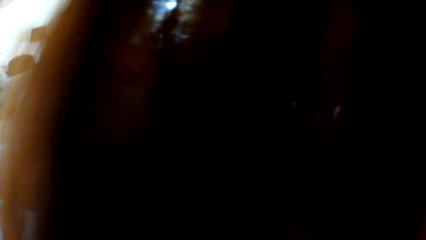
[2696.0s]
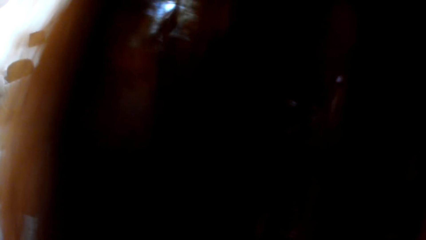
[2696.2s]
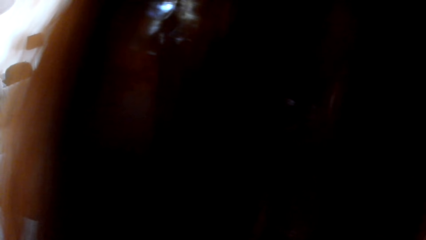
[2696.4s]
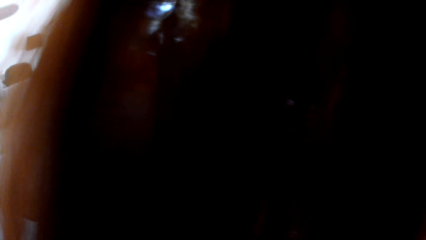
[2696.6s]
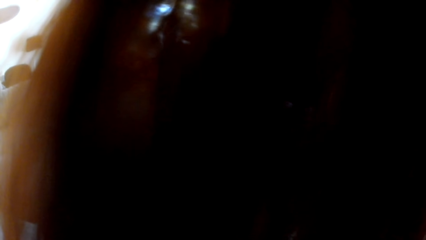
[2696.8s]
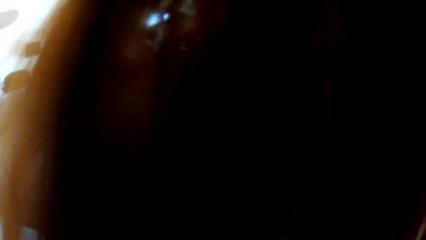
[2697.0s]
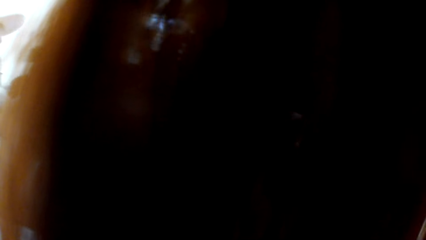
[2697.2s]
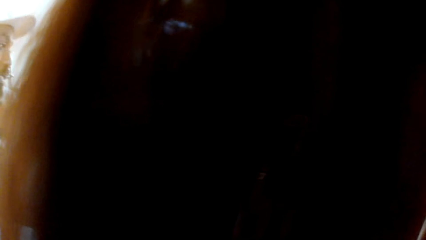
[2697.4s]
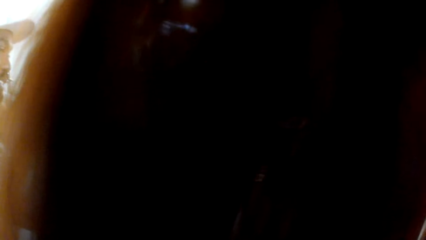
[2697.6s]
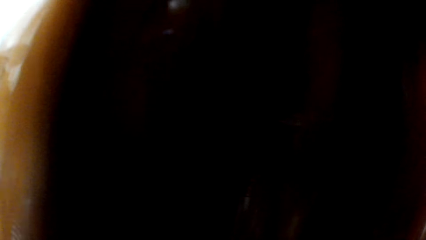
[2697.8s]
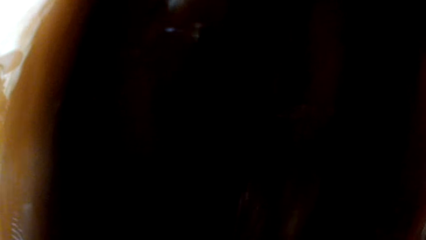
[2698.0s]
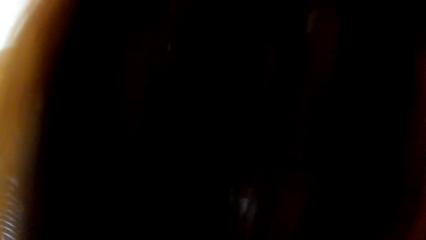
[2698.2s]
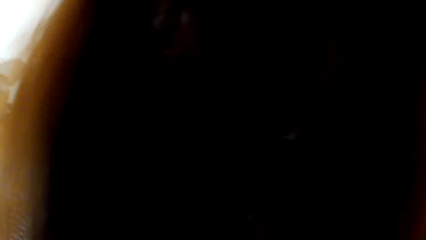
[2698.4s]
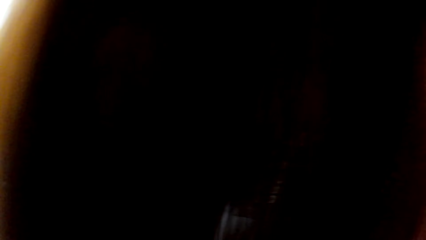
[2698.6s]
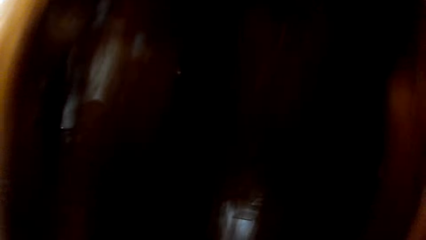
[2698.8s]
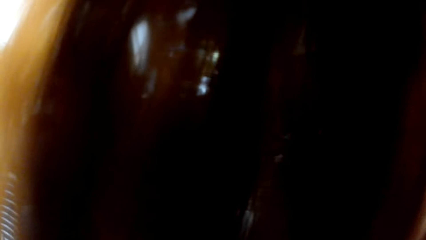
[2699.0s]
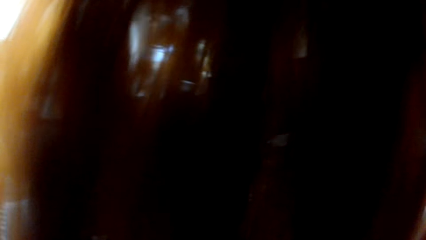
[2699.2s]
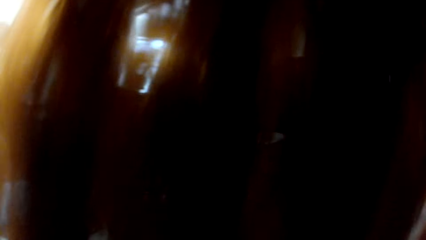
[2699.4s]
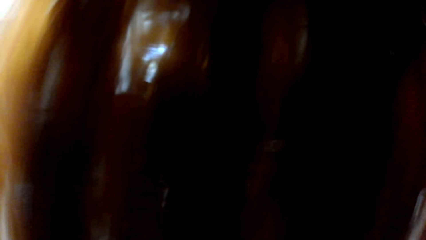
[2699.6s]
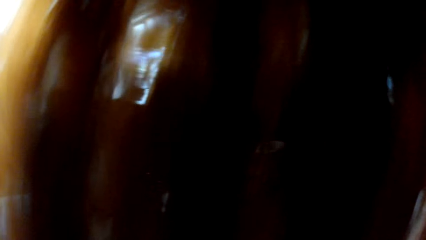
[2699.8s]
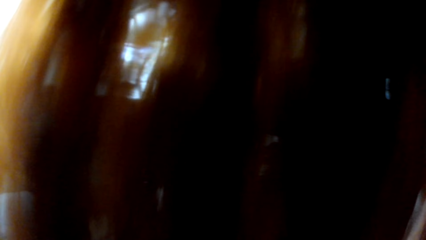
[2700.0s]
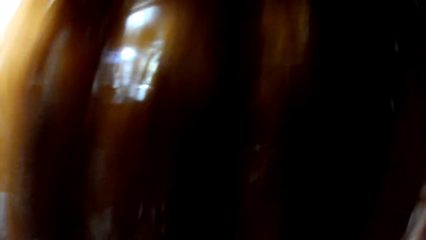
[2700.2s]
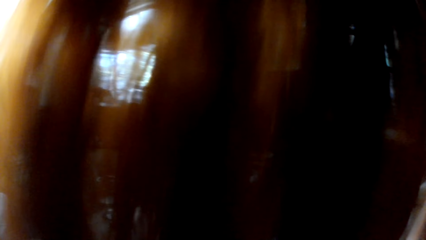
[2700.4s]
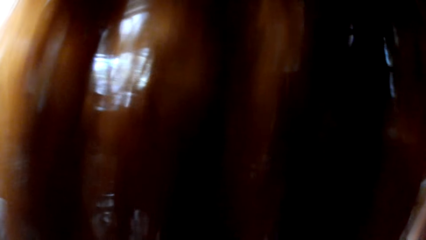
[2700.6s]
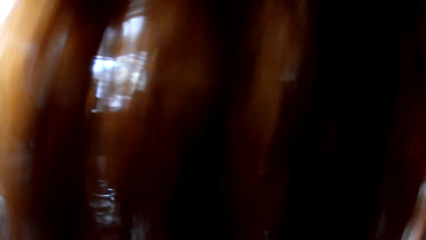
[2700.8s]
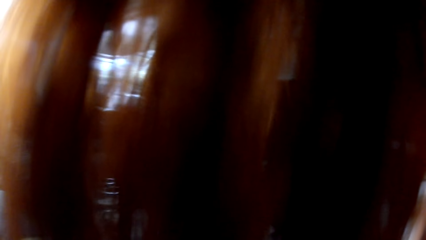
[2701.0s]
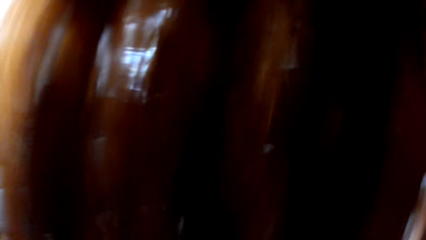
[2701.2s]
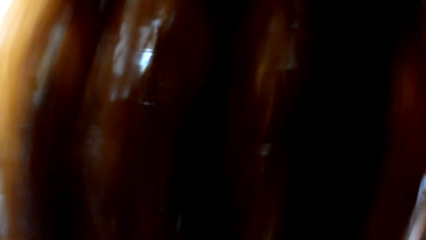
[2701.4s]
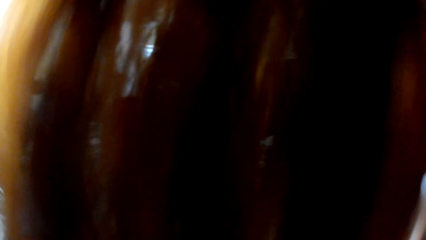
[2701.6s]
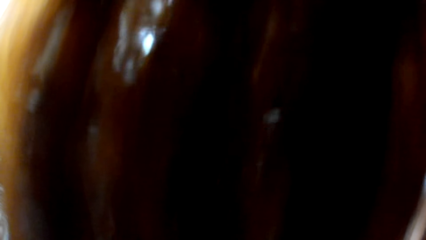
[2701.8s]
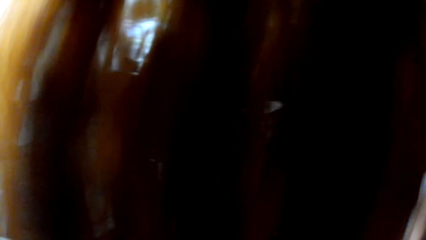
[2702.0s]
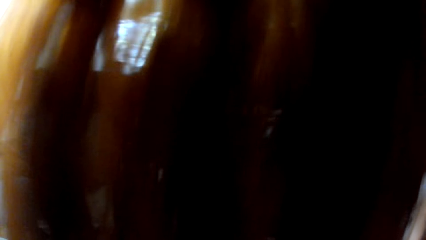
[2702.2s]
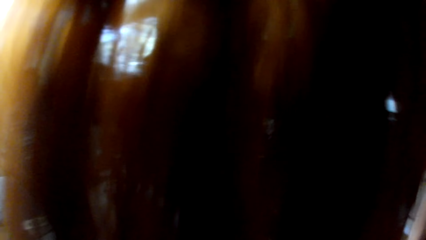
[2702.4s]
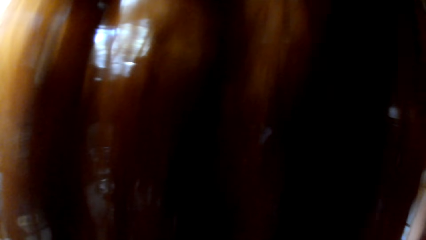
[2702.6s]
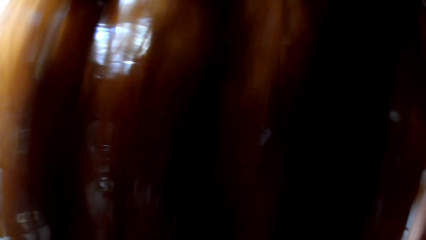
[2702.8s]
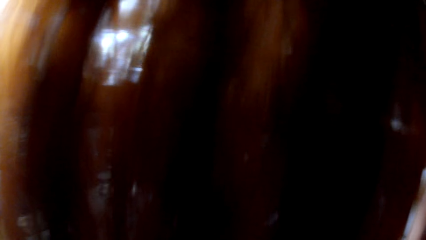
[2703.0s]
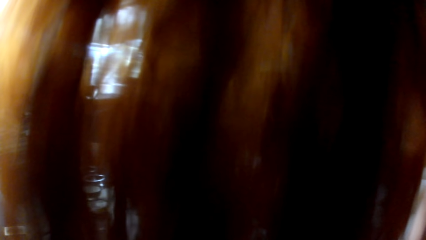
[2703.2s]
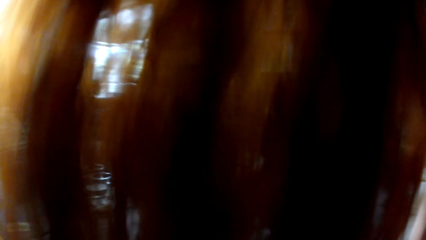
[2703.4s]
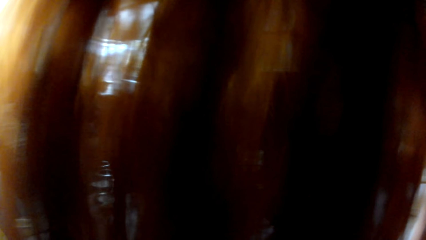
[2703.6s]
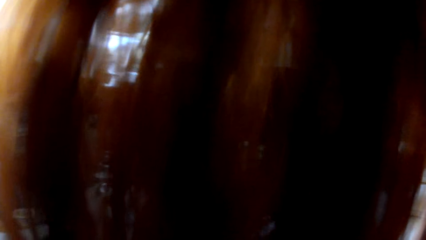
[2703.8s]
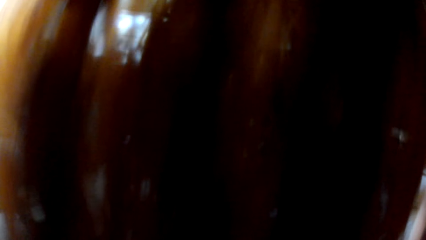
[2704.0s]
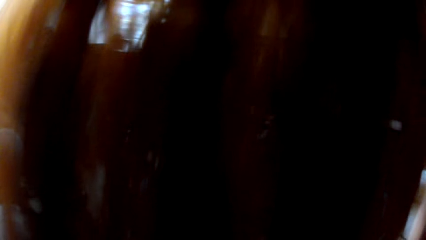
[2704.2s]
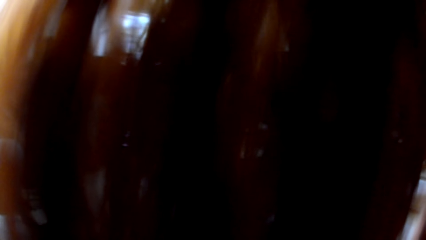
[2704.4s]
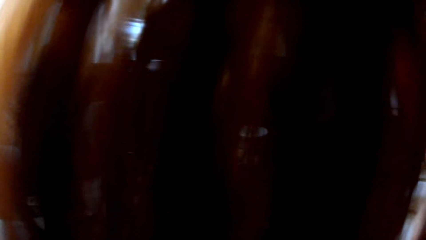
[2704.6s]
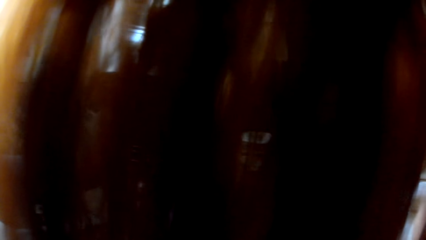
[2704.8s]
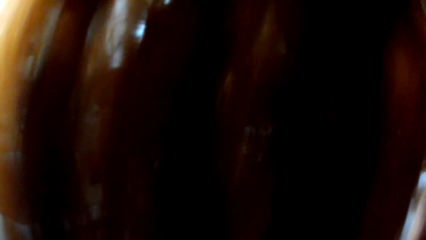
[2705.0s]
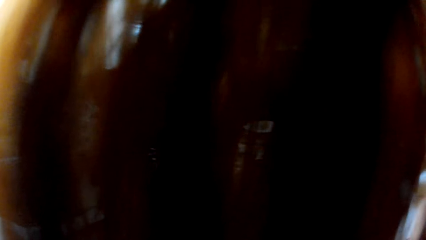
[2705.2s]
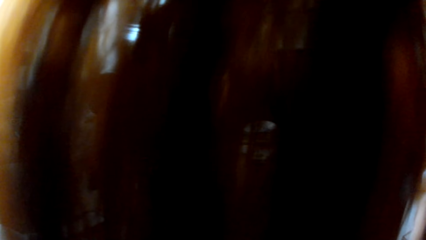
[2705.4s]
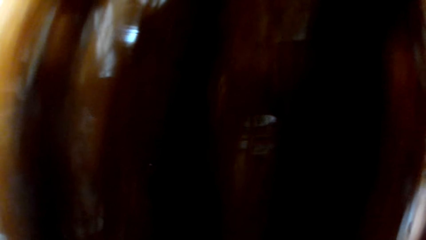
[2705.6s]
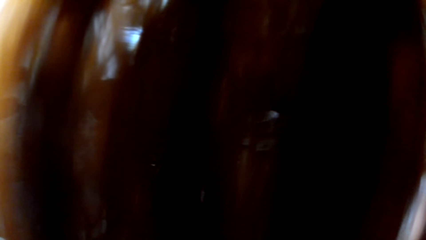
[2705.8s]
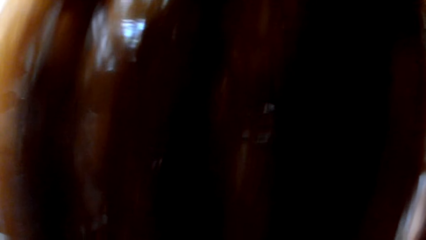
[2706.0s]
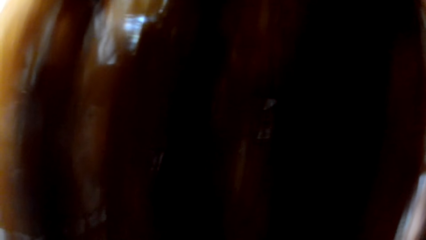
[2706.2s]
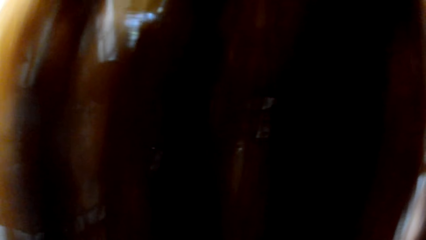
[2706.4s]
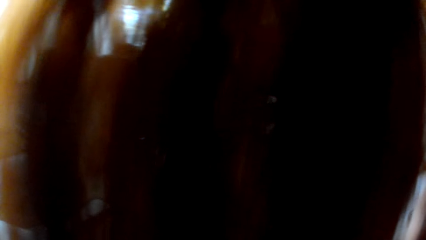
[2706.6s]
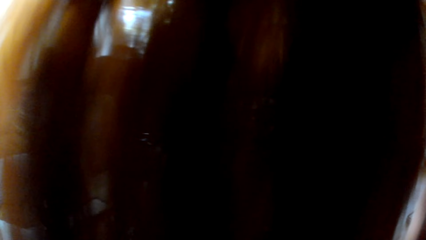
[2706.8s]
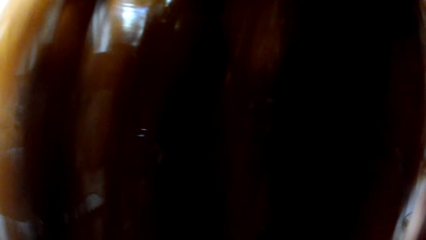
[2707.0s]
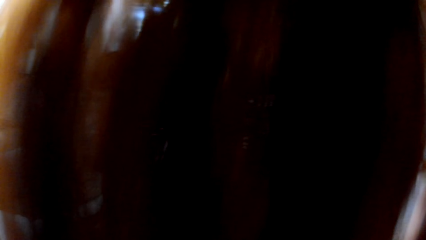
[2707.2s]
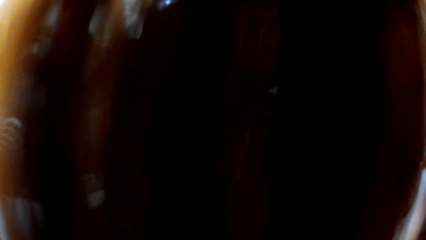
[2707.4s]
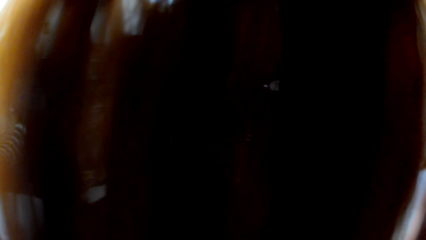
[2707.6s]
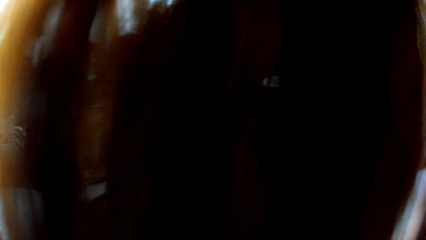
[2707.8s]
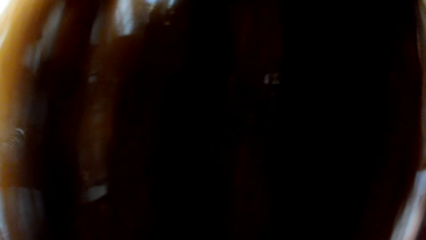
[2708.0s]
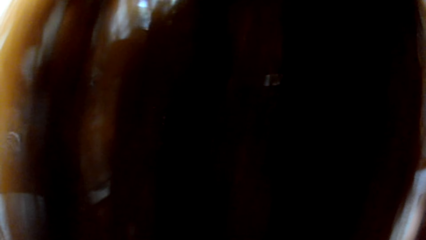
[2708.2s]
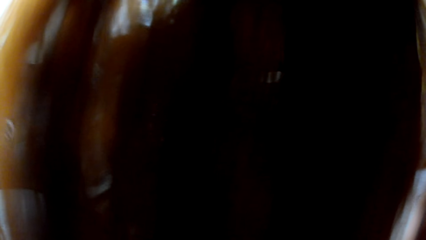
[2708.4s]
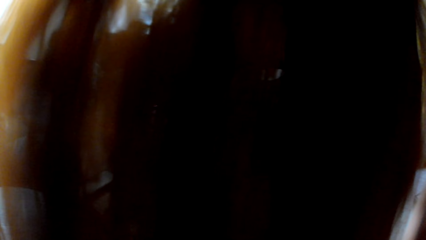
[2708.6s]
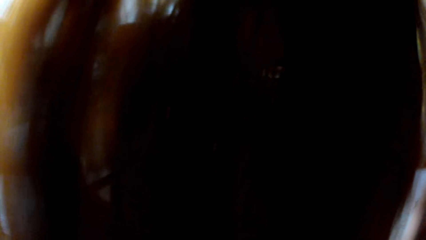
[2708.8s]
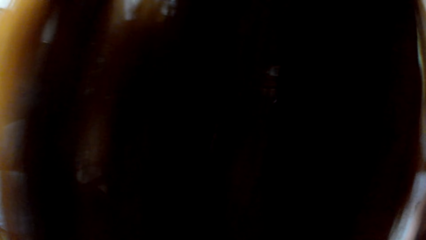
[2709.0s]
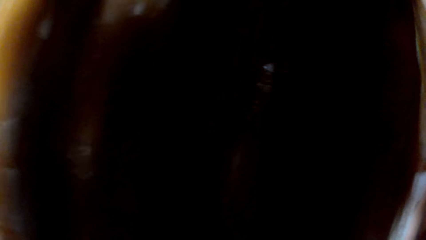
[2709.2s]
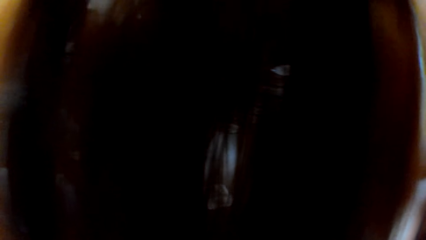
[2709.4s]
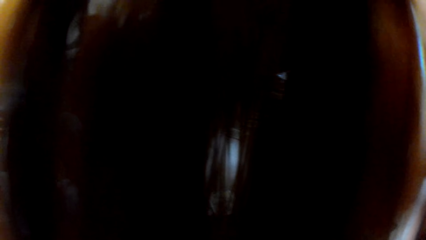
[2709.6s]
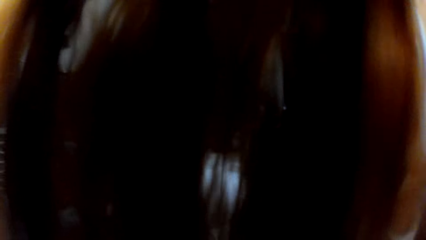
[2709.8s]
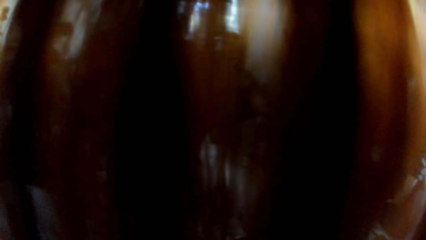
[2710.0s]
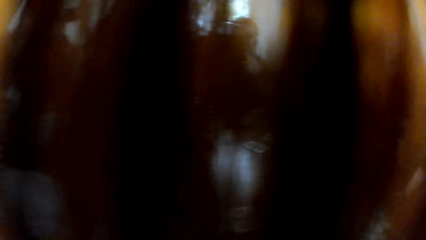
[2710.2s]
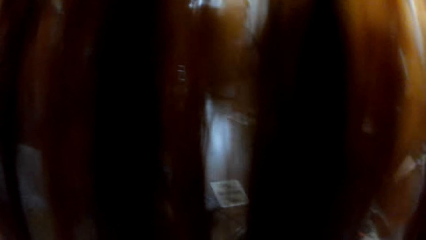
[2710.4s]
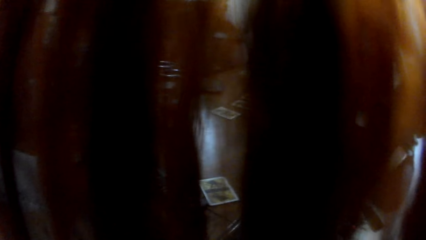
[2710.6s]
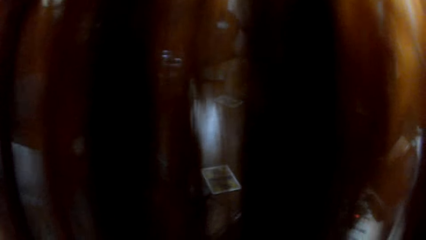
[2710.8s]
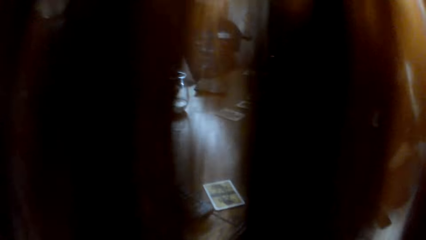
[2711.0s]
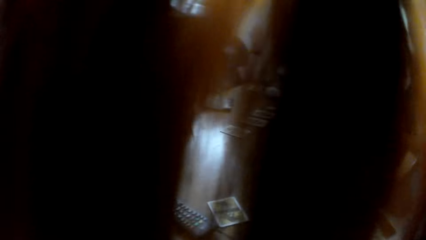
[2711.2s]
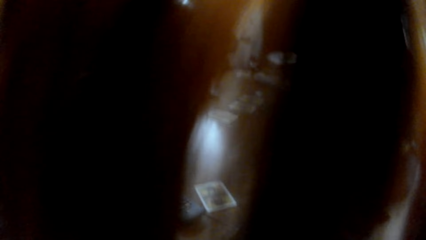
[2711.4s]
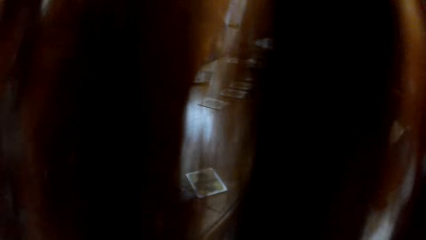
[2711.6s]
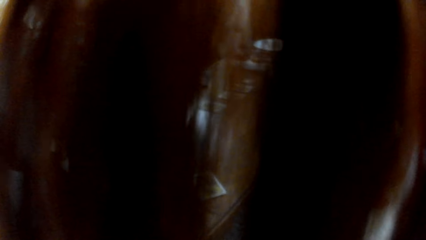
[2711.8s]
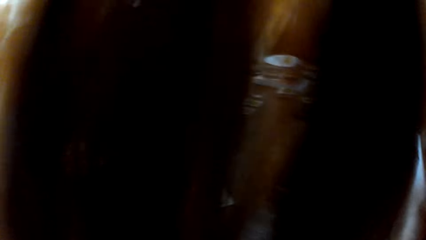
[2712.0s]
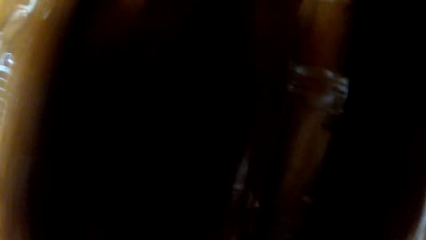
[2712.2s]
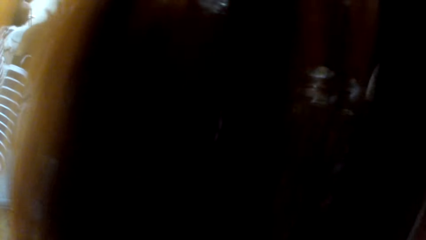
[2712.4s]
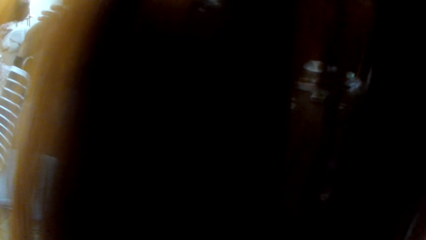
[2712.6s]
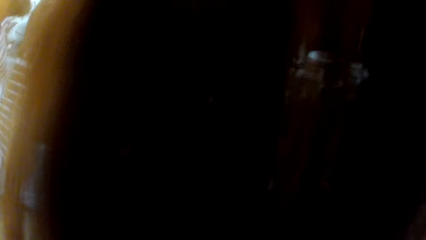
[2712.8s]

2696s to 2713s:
The camera wearer talks to the colleagues. They laugh to the colleagues.
